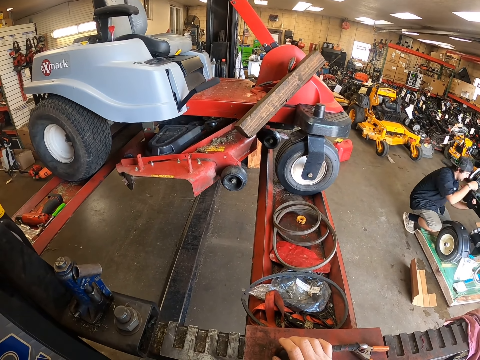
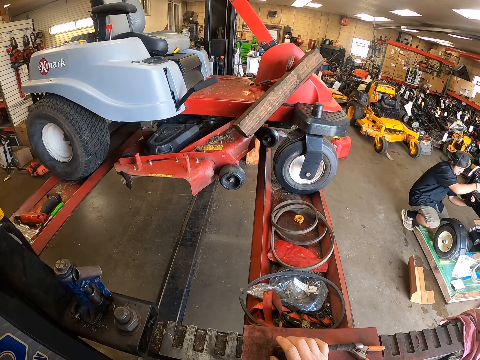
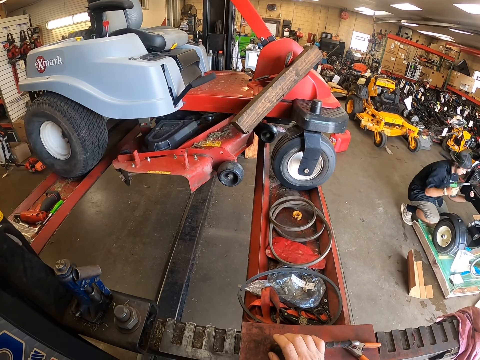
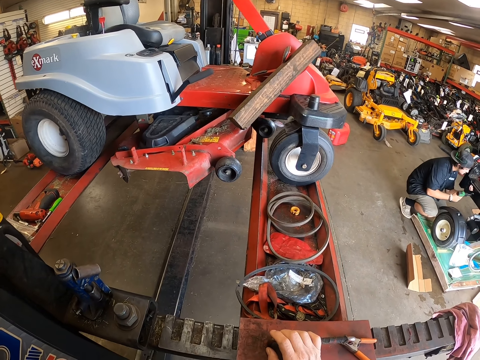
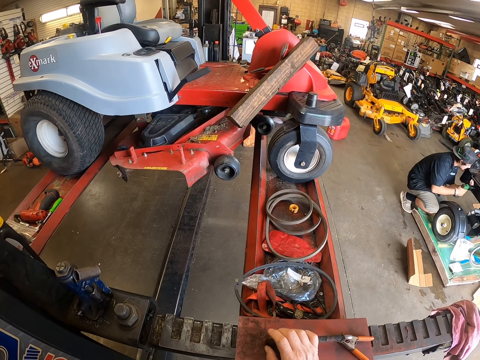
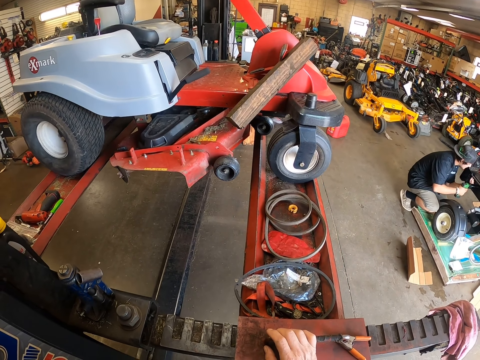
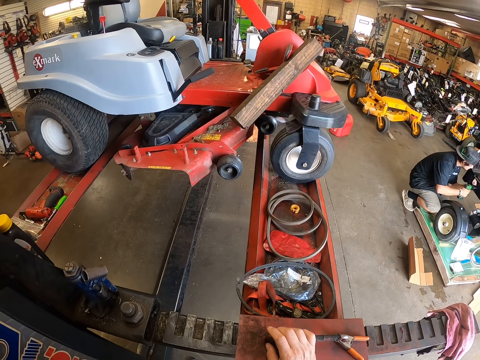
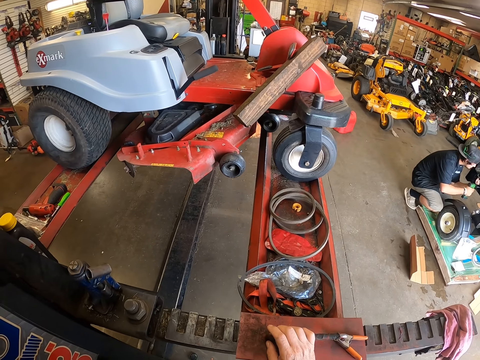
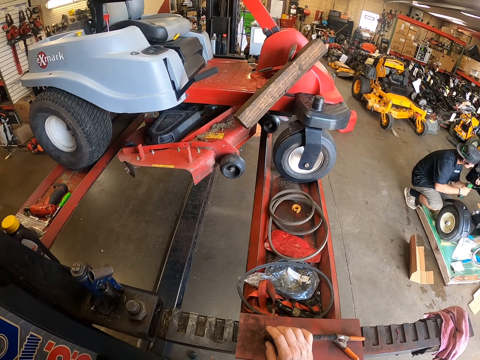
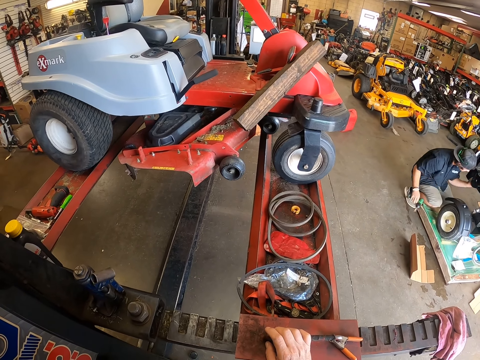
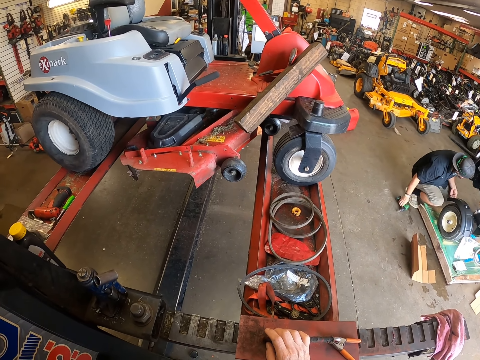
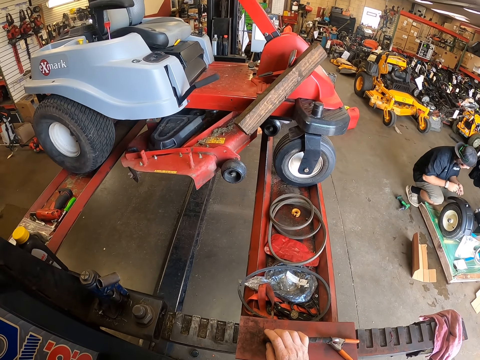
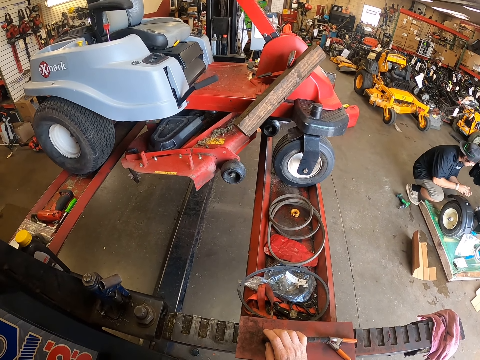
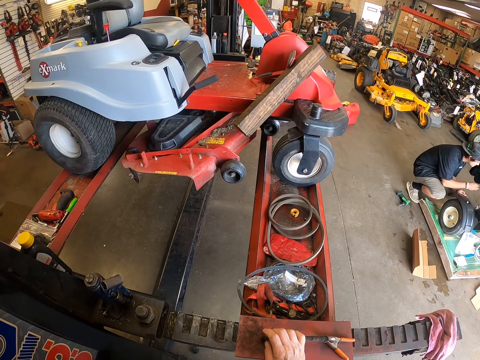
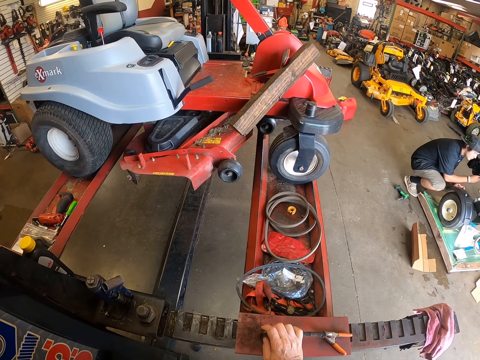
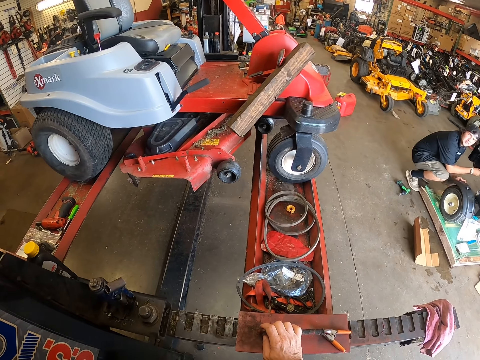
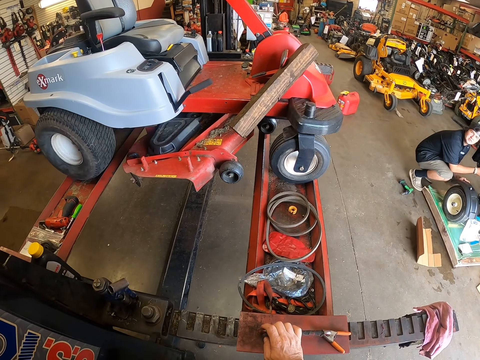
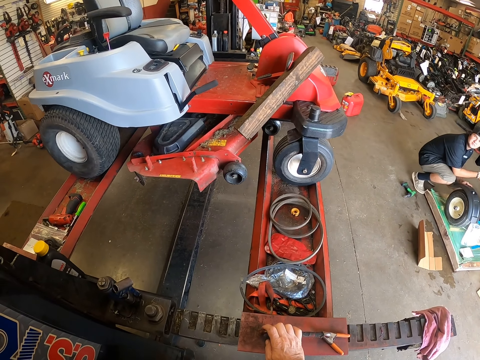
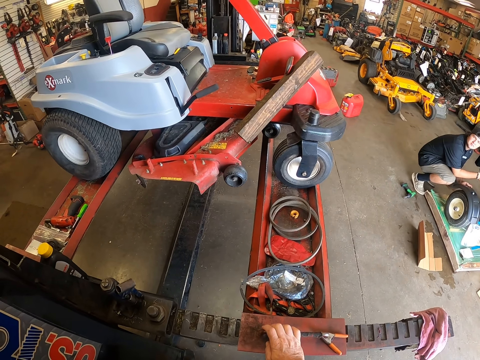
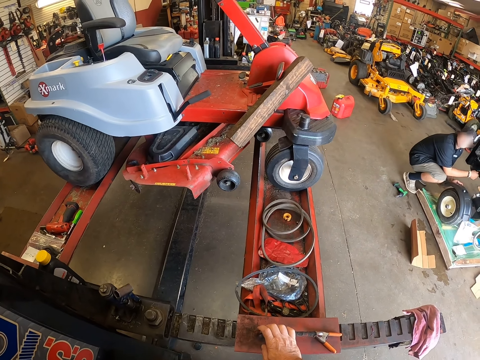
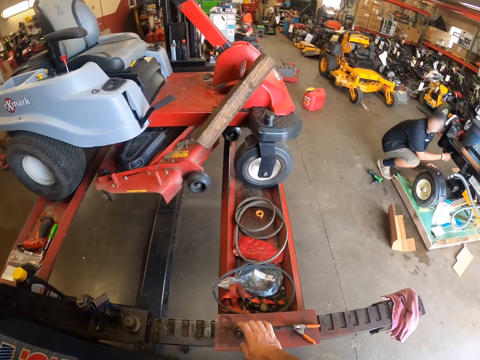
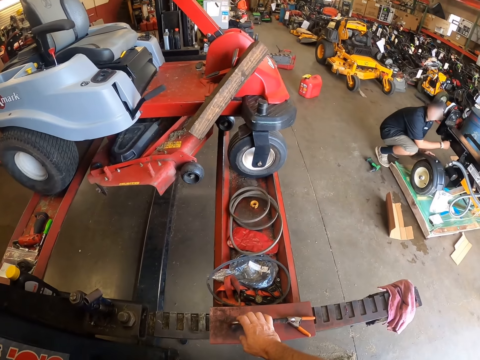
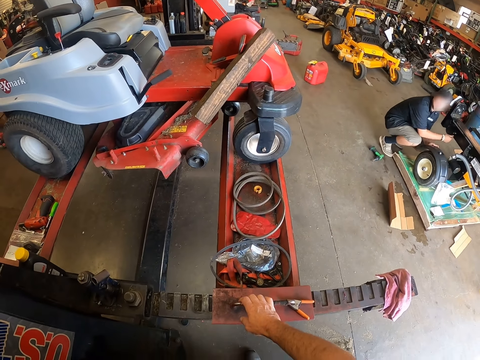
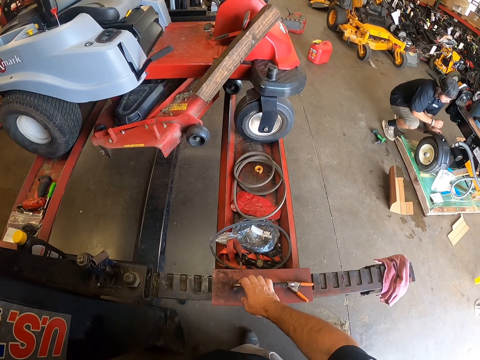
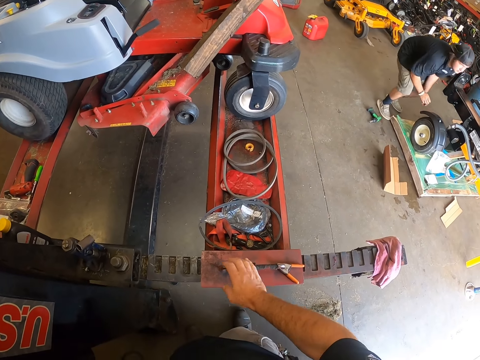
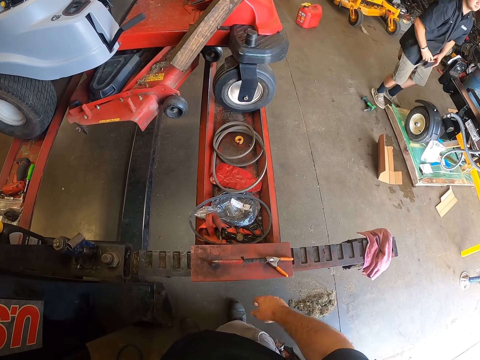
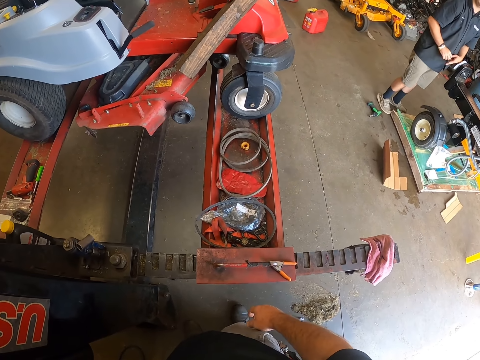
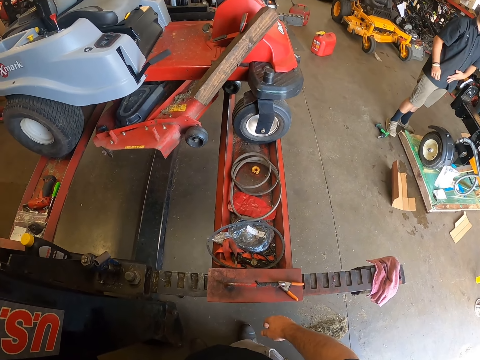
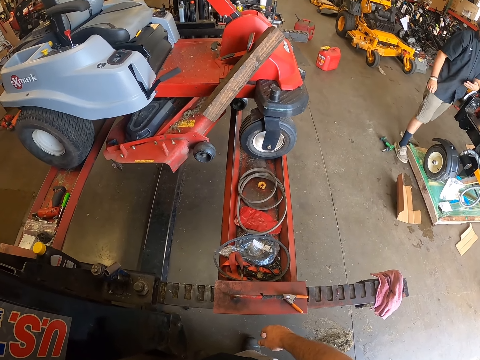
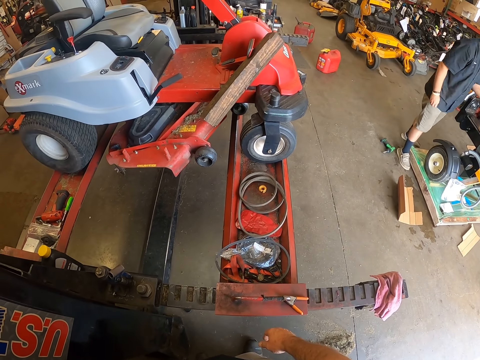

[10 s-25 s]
A man picks an impact driver from a lawnmower with his right hand. The man tightens a screw on the lawnmower with the impact driver. He removes the impact driver from the lawnmower and drops the impact driver on the floor. The man takes another screw from his left hand. He places the screw on the lawnmower with his right hand. He fixes the lawnmower. The man removes his right hand from the lawnmower and stands upright. The camera wearer removes his right hand from the post lift. The man wipes his hand on his t-shirt.

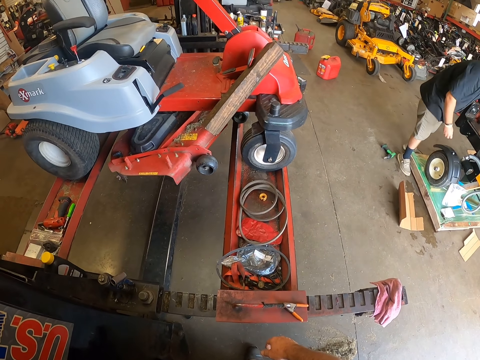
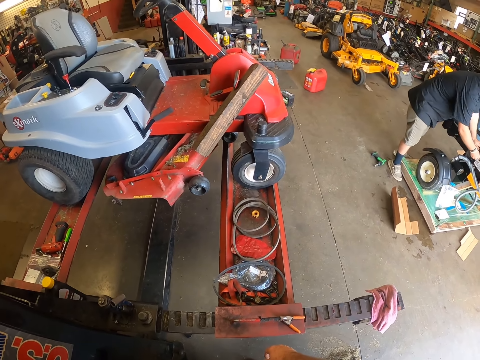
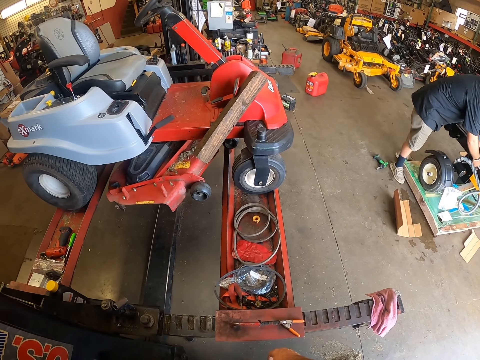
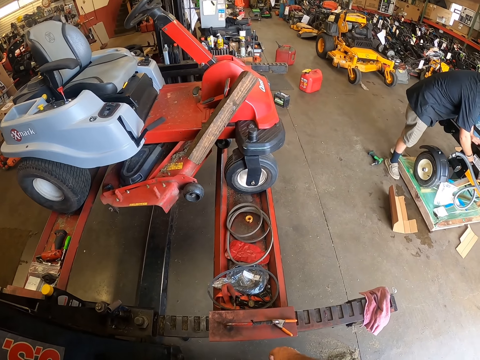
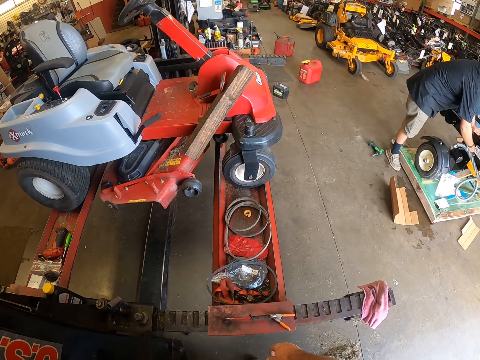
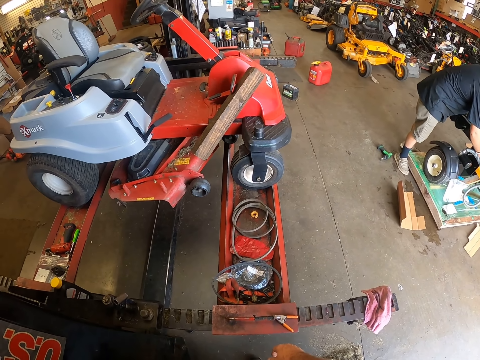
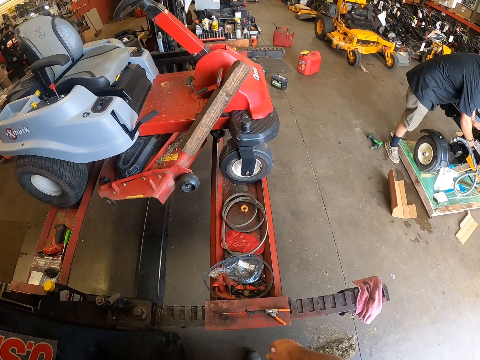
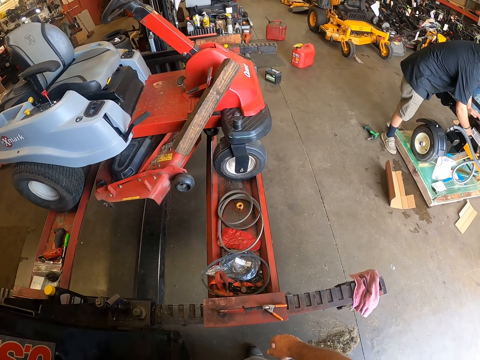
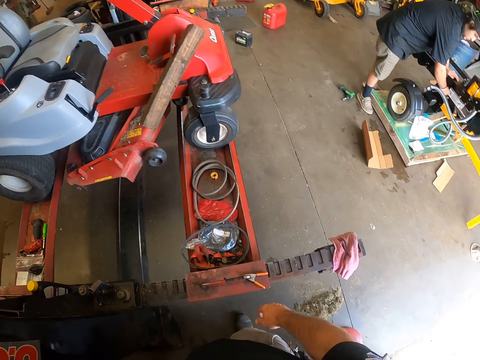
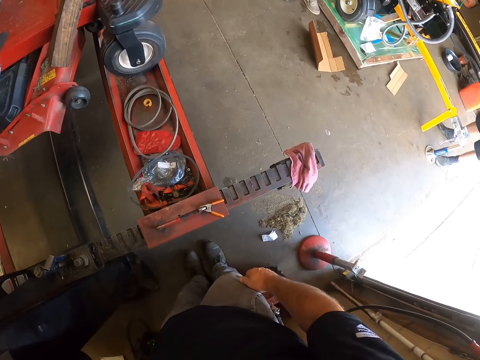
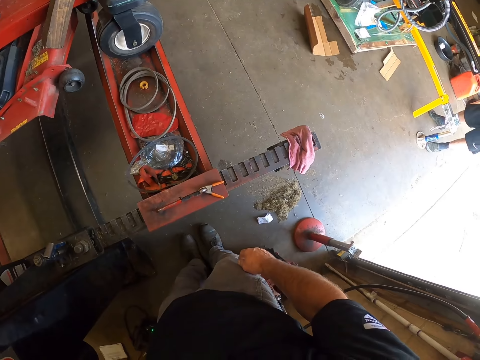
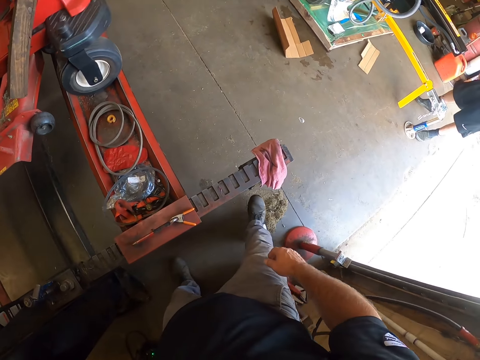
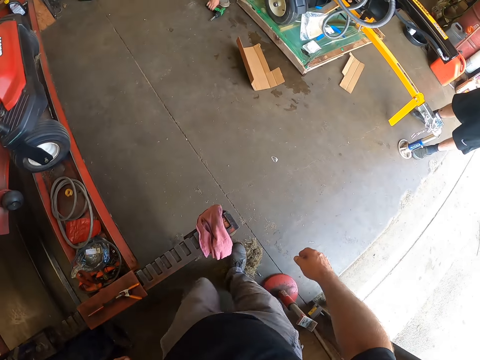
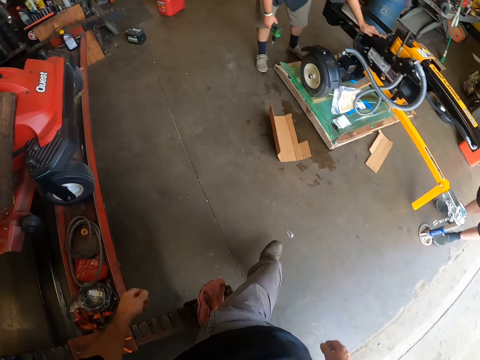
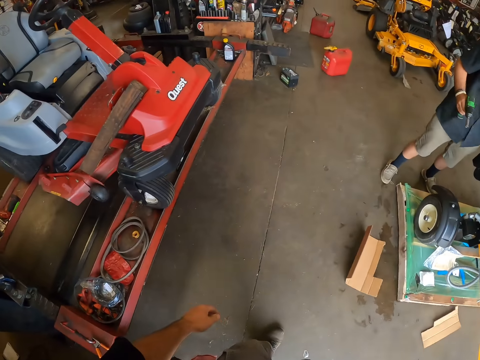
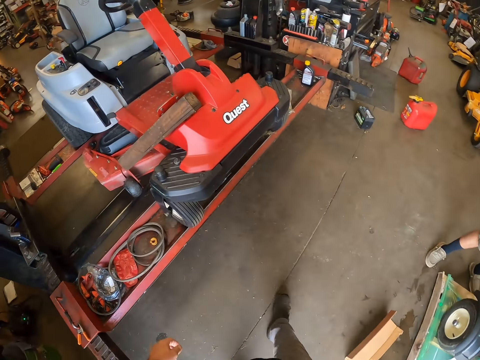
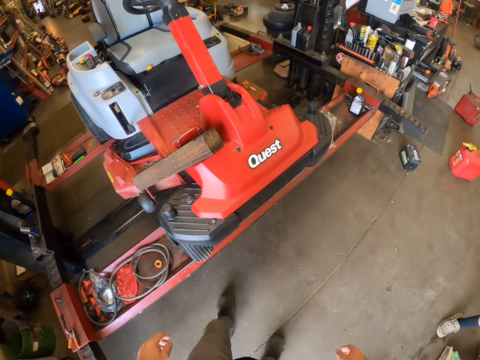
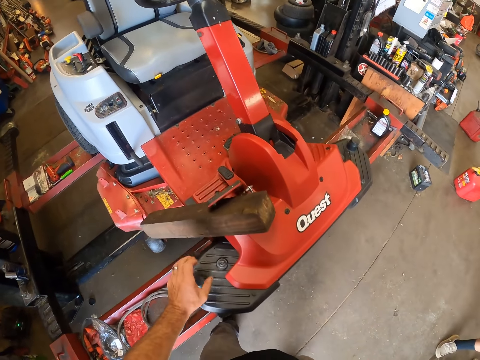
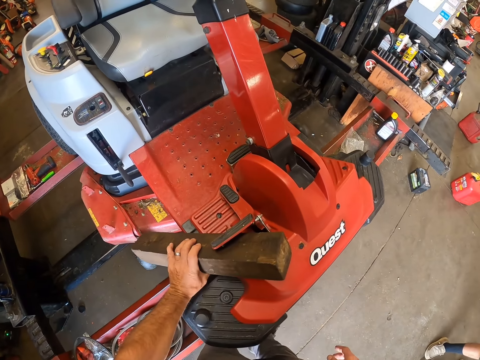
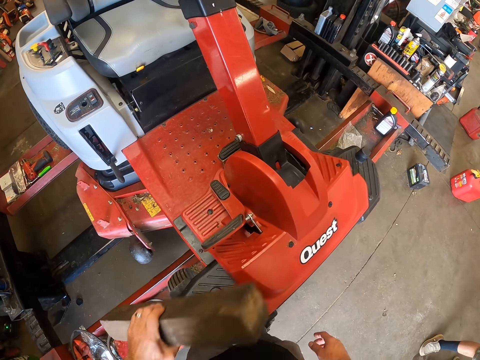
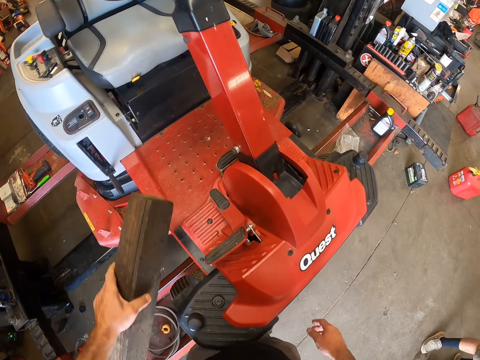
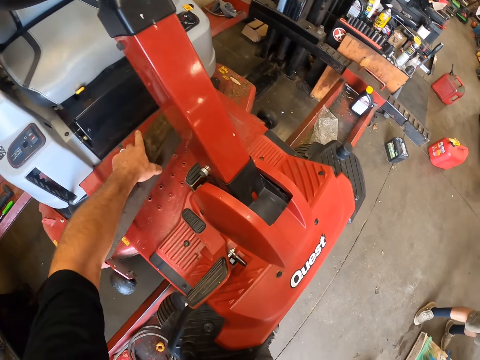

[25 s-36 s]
The man places his left hand on the lawnmower. He fixes the lawnmower. He places his right hand on the lawnmower. Another man stands in the garage. The first man picks the impact driver from the floor with his right hand. The camera wearer walks towards the lawnmower on the post lift. The first man holds a drill. The camera wearer removes a piece of wood from a brake pedal on the lawnmower with his left hand. He puts the piece of wood aside.
